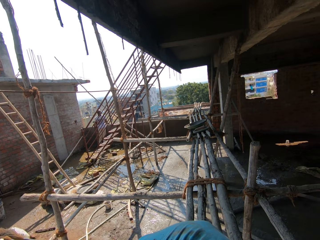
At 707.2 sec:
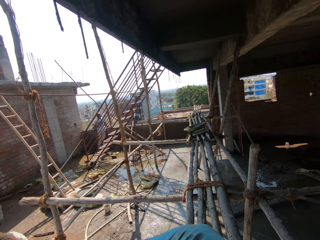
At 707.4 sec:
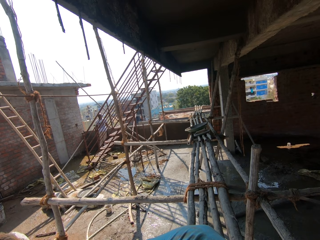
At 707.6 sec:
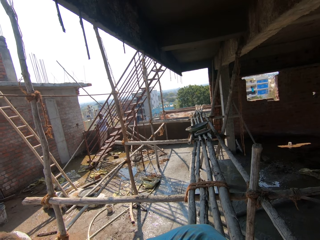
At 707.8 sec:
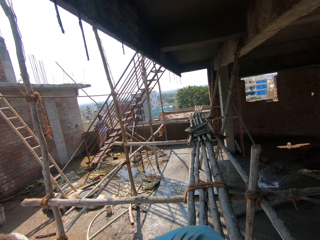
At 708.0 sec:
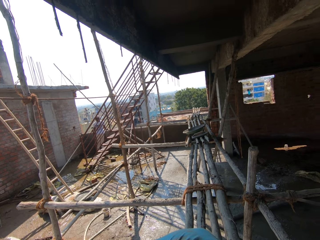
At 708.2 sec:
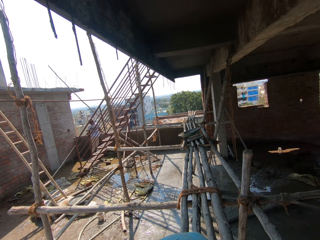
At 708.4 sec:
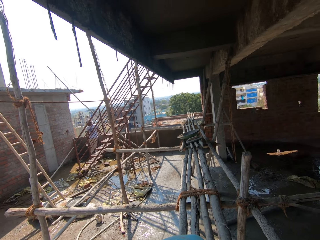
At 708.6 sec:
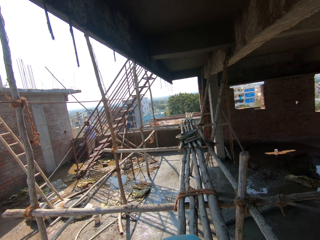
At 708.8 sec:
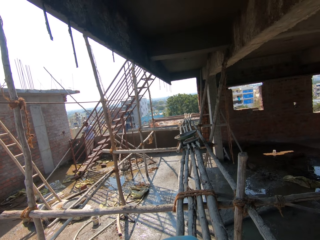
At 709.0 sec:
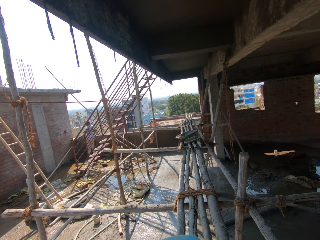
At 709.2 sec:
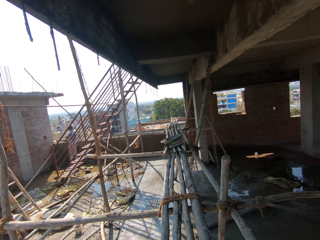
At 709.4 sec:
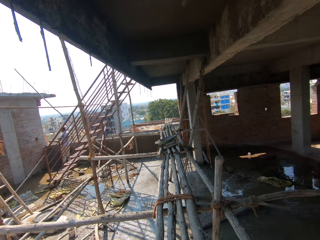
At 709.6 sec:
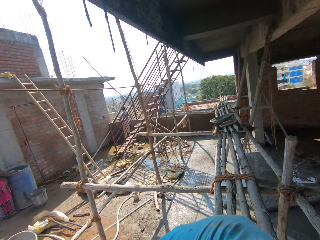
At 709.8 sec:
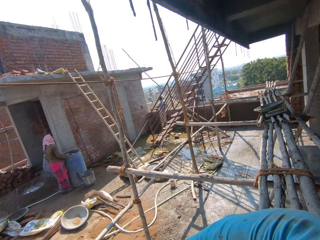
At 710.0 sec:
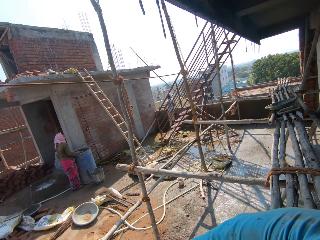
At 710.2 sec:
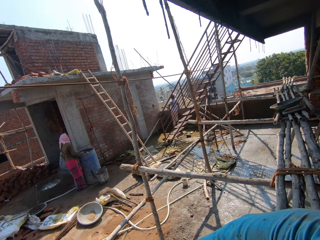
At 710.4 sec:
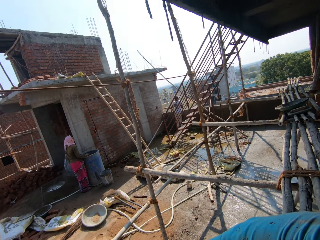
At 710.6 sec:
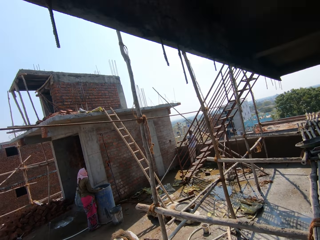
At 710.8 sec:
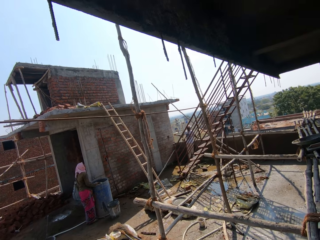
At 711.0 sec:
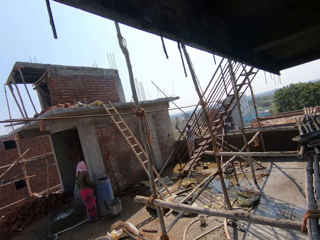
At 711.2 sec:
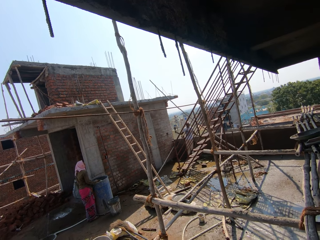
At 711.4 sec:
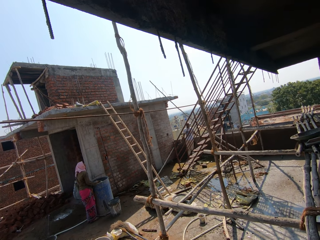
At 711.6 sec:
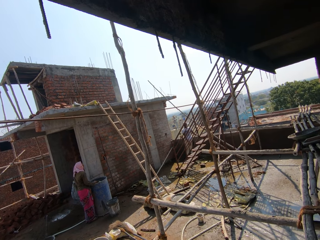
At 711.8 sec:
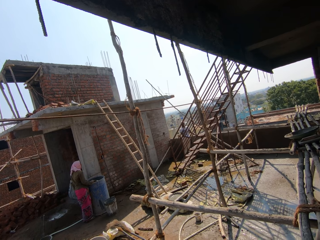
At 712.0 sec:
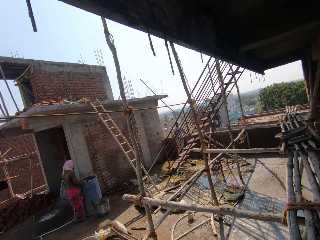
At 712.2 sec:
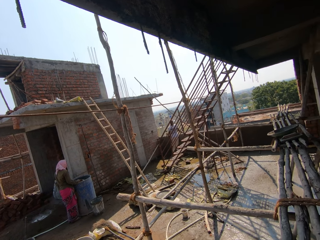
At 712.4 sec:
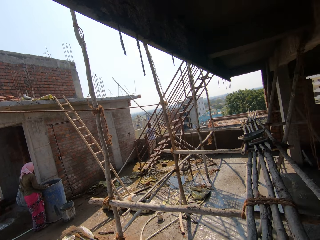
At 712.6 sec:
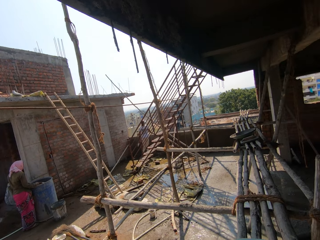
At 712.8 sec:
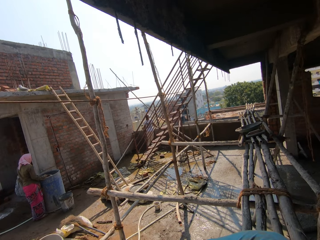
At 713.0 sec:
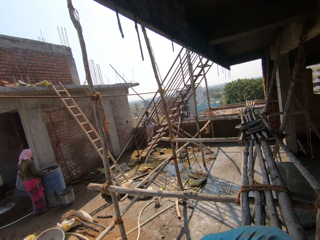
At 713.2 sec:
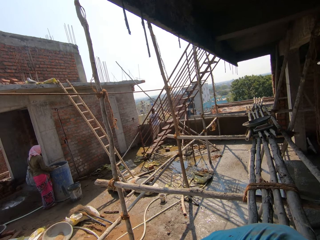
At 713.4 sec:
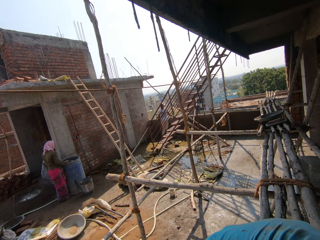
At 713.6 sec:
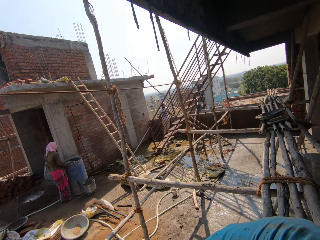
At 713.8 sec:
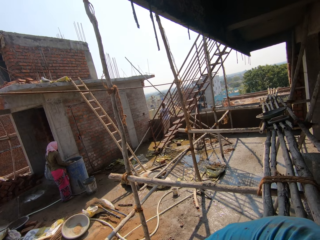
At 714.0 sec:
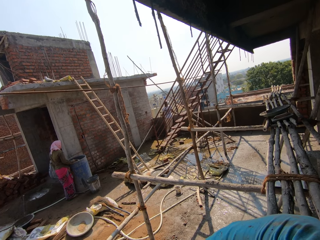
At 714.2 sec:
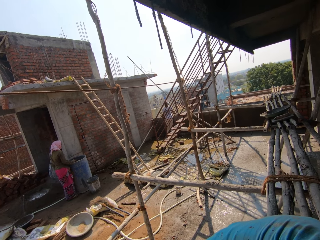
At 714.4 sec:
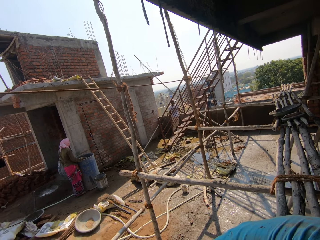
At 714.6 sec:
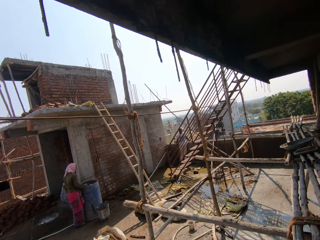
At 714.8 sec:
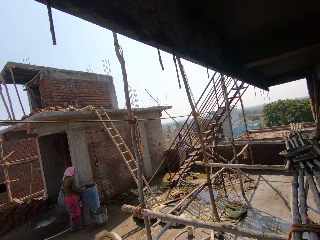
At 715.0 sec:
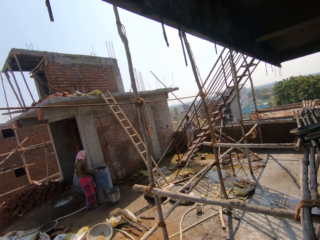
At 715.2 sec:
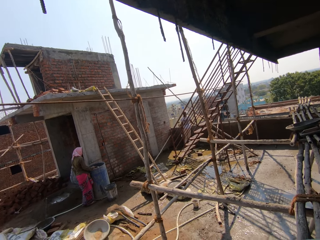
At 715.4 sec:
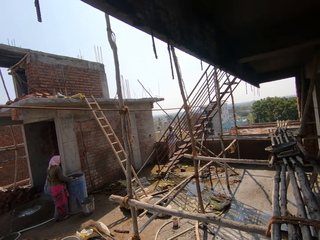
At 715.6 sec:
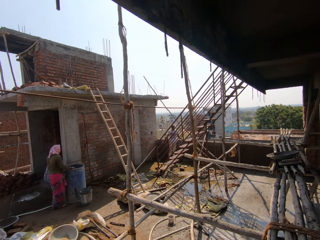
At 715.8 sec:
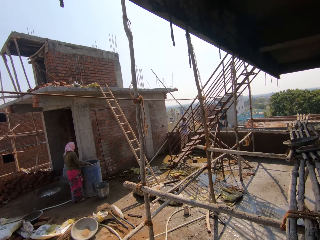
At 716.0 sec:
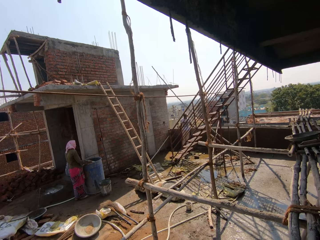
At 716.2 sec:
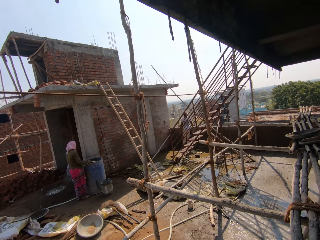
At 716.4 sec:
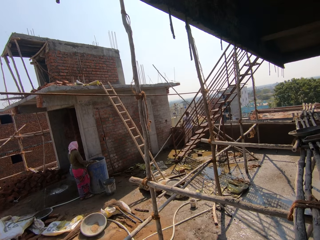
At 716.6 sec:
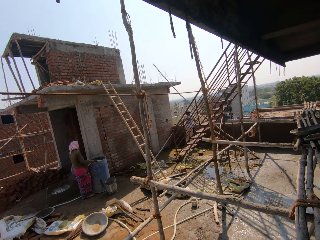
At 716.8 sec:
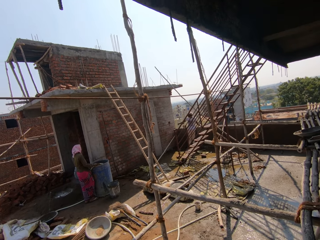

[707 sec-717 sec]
The camera wearer looks at a man. The man does a hand gesture.

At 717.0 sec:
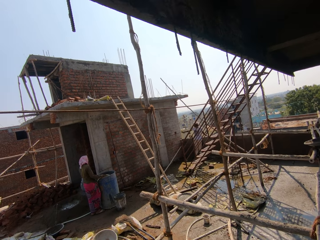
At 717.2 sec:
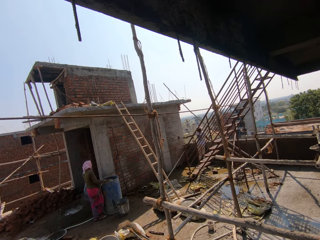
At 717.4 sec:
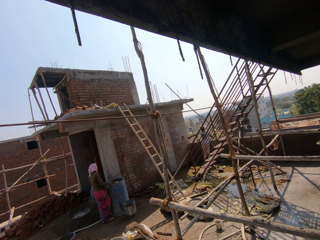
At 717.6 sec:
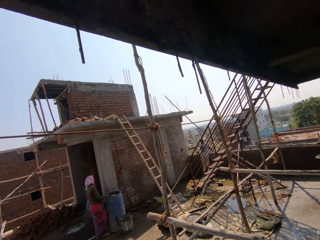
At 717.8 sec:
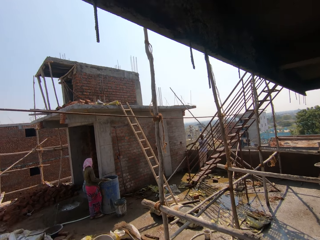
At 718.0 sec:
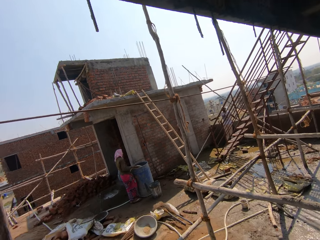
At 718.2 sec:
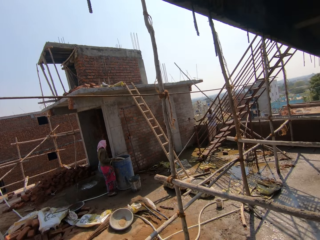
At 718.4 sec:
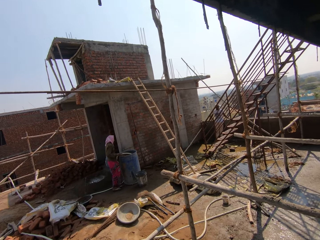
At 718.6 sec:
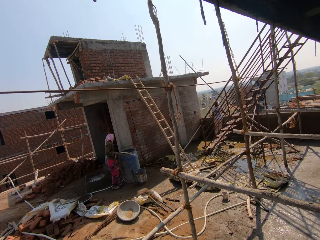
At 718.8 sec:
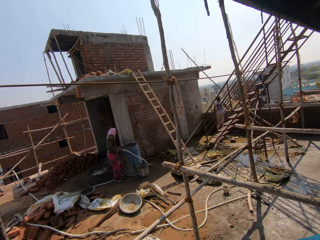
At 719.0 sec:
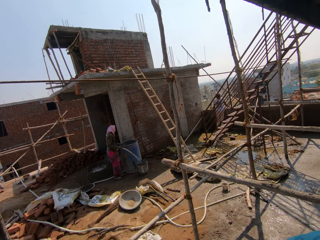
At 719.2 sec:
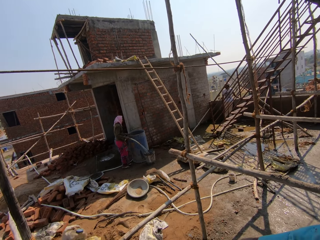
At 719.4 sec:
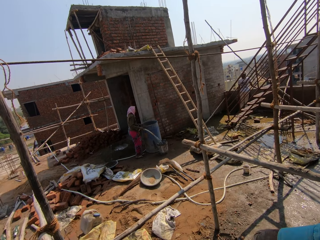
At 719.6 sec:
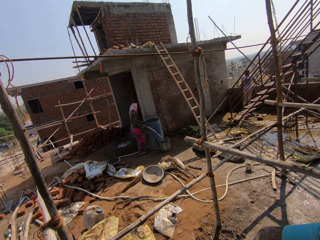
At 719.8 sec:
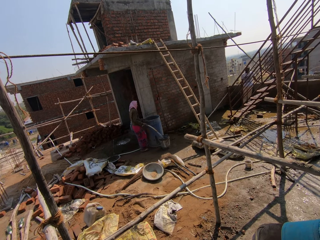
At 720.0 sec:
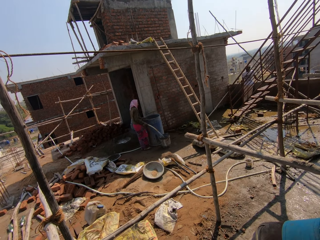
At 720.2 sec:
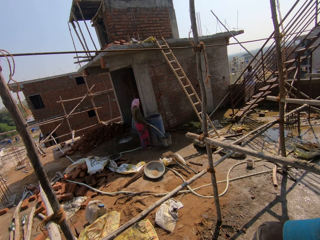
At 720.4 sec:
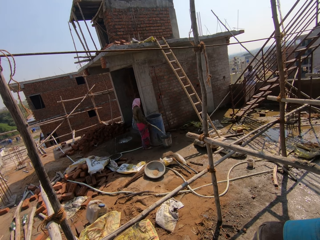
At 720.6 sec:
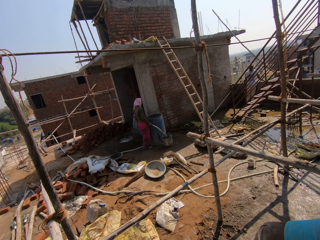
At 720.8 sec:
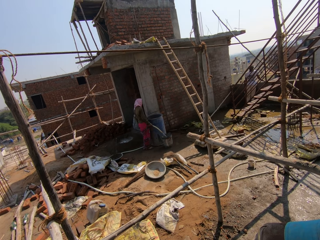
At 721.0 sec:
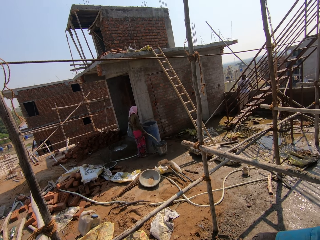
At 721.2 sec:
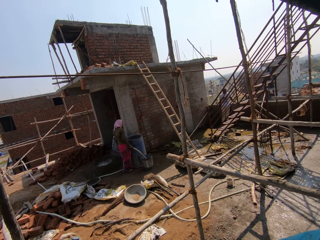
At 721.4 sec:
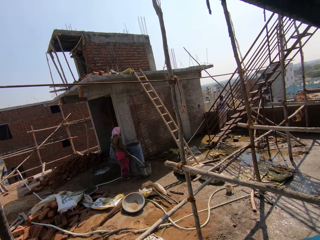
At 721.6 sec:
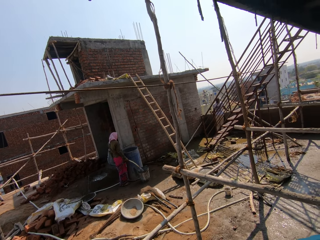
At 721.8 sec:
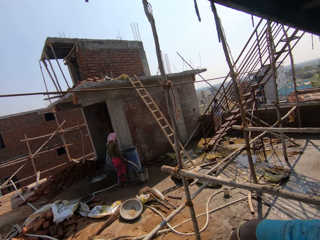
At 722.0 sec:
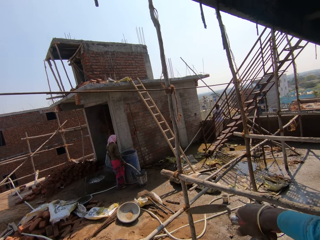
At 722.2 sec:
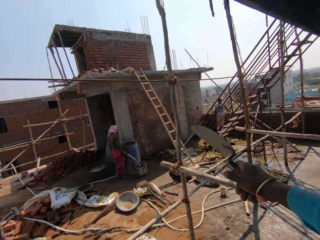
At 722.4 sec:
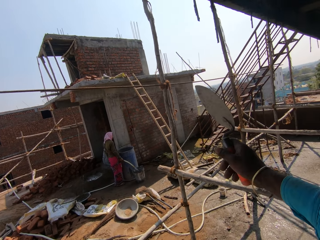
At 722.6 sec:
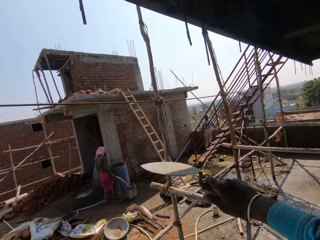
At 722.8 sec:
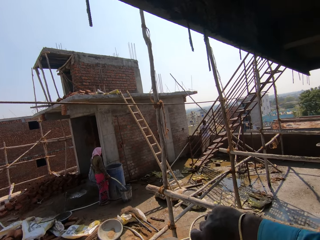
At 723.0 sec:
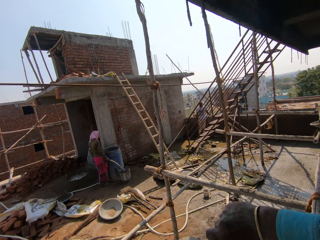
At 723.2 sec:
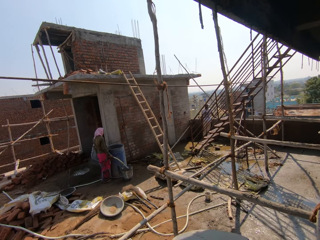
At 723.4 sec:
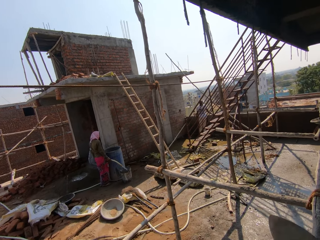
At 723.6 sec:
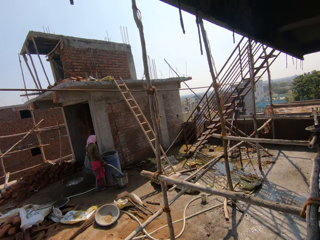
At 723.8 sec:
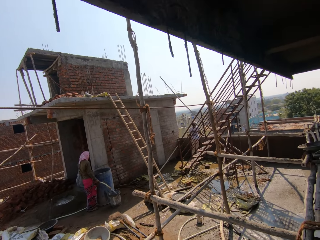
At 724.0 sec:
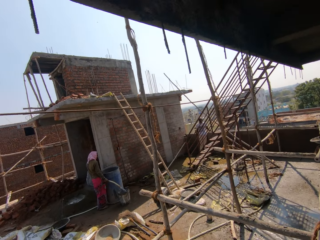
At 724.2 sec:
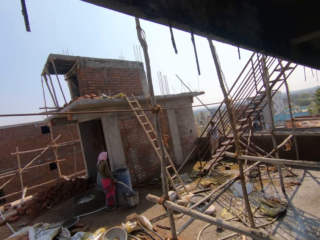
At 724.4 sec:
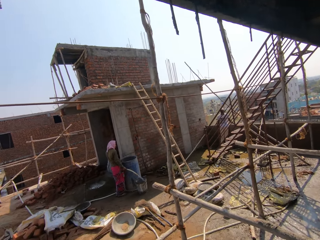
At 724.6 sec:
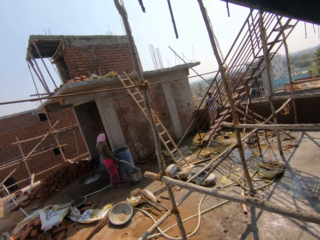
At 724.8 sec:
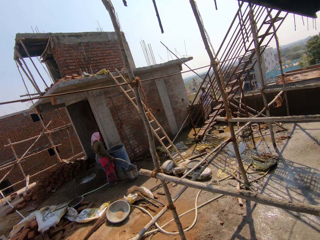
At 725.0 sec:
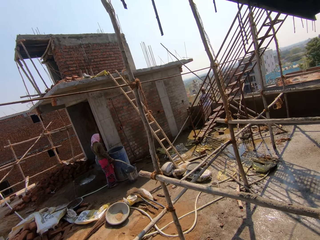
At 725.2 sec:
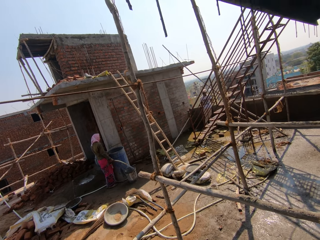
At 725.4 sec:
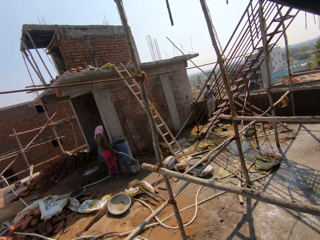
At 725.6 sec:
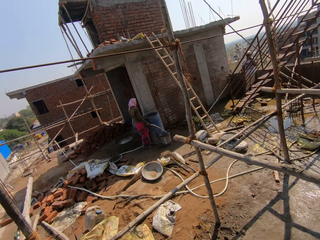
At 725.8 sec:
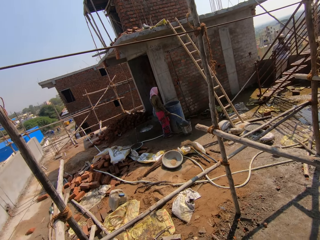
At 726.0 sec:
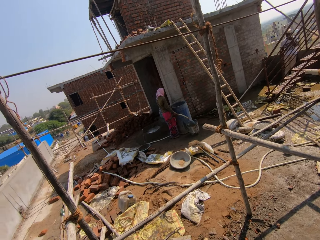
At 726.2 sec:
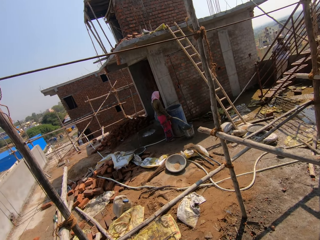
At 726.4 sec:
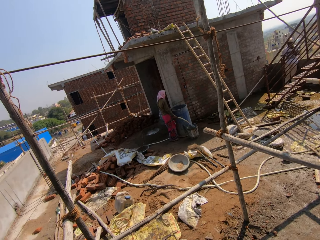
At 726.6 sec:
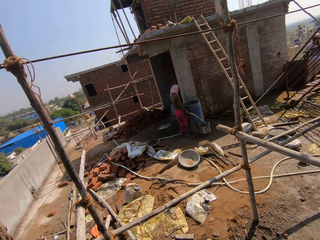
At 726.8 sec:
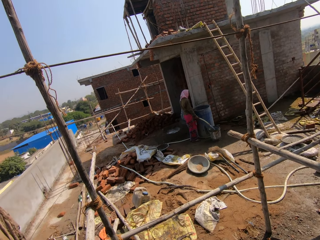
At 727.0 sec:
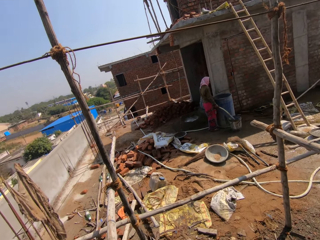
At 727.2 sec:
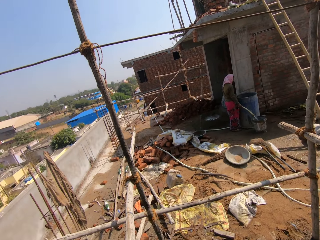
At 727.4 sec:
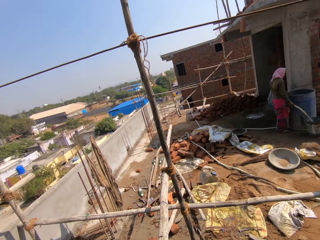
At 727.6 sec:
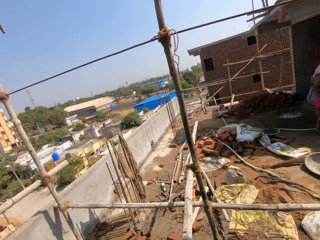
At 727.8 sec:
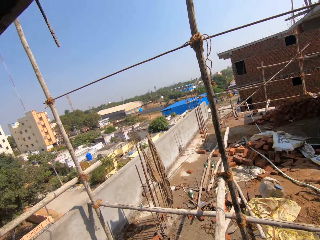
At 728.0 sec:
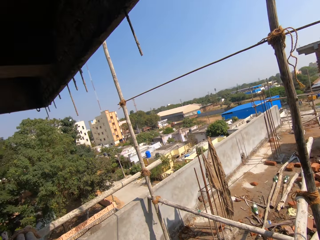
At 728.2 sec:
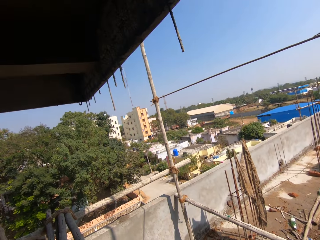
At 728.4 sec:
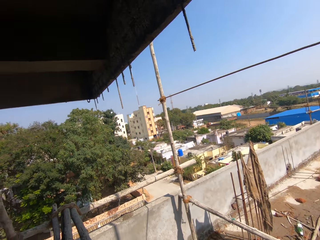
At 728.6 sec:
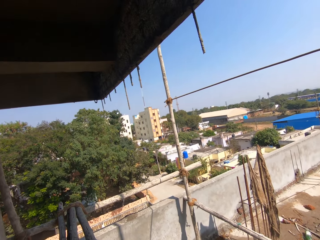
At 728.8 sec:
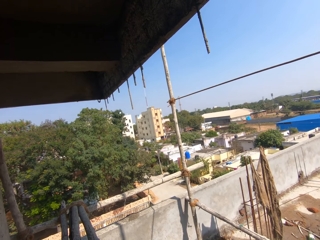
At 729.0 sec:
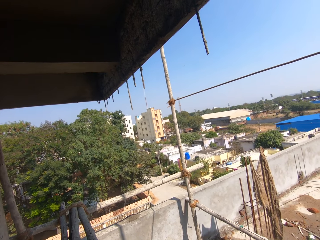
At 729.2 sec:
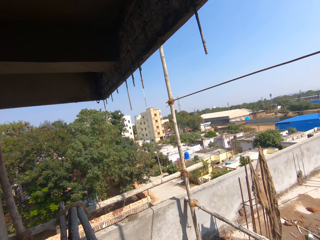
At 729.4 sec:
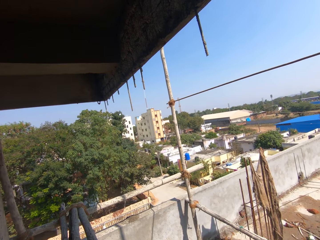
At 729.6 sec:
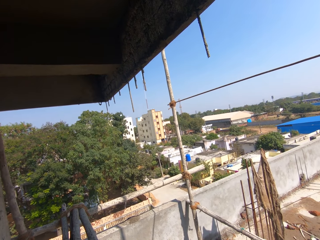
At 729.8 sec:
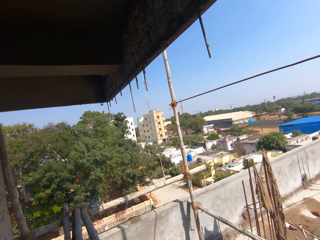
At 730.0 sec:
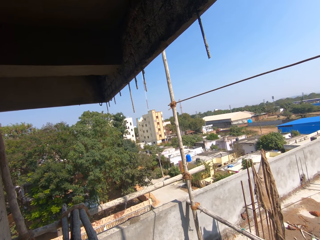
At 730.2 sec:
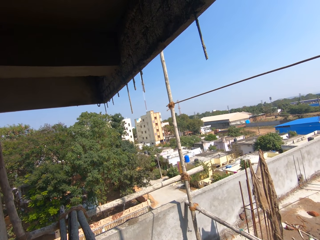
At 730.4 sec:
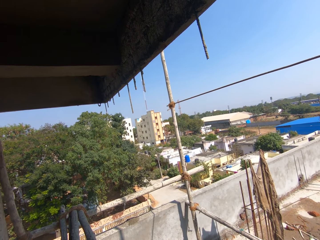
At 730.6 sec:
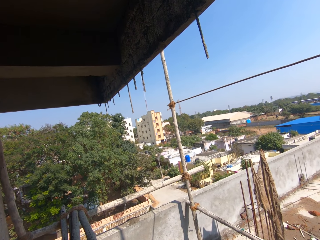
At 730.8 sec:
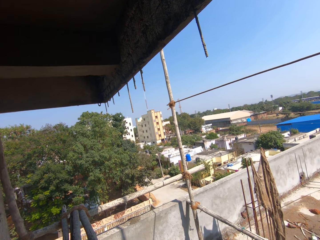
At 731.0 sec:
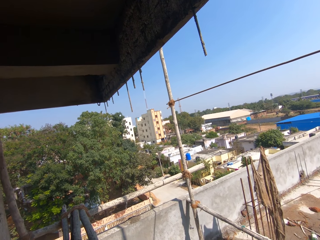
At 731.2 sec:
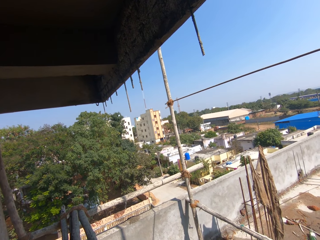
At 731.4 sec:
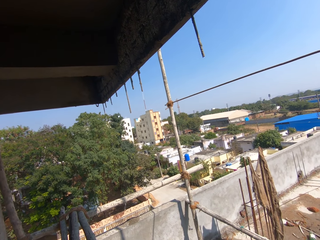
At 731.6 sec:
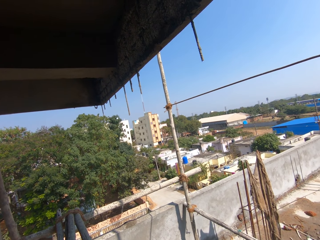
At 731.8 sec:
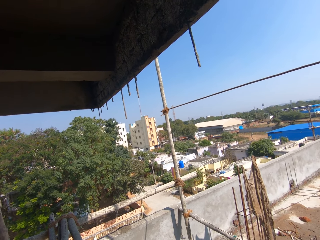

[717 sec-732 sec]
A woman removes the hose pipe from the water tank and puts the water in the bucket. The camera wearer does a hand gesture. They look around the construction area.
